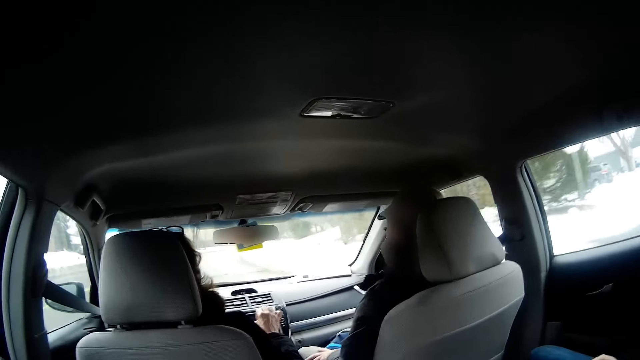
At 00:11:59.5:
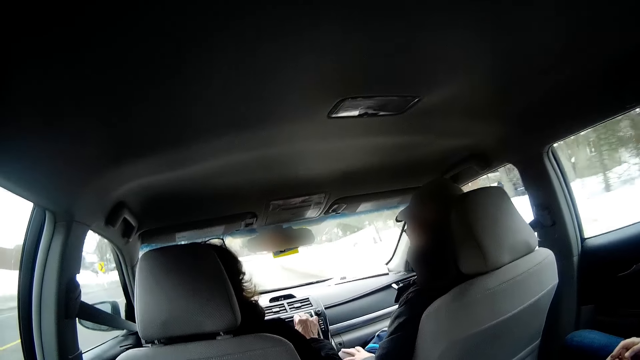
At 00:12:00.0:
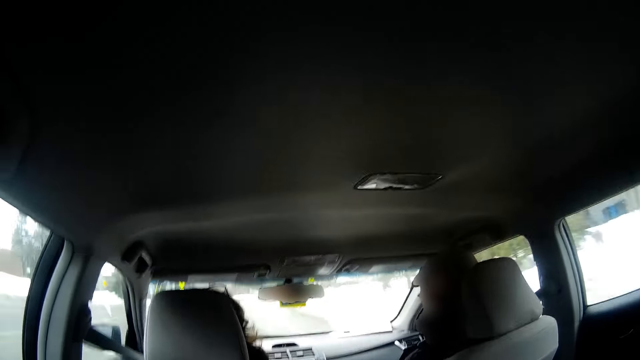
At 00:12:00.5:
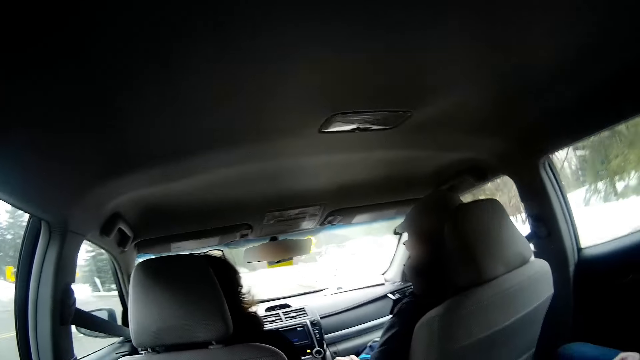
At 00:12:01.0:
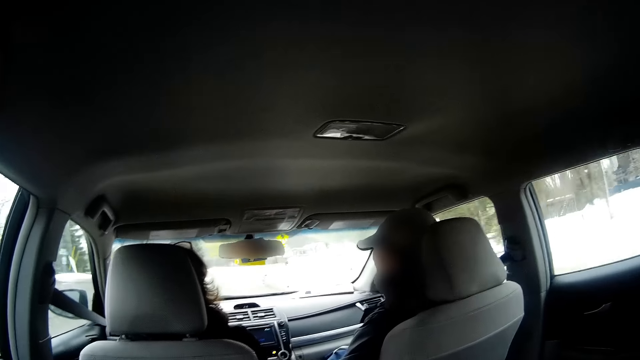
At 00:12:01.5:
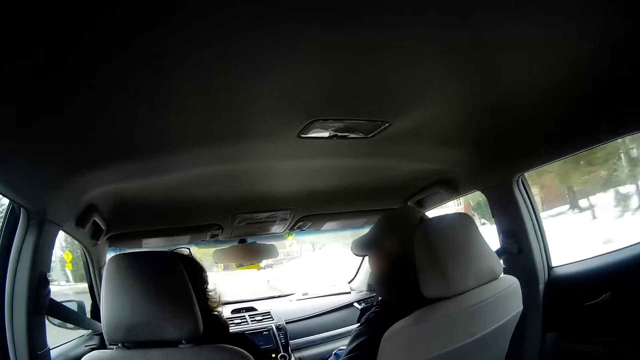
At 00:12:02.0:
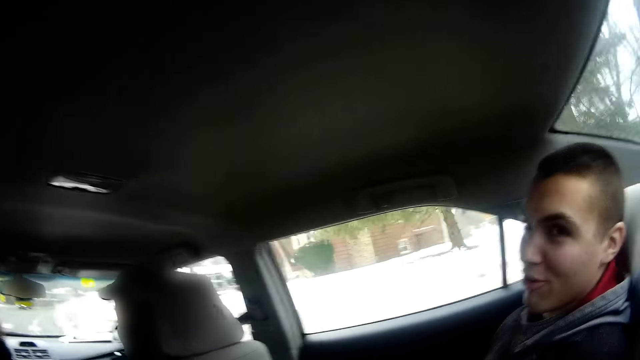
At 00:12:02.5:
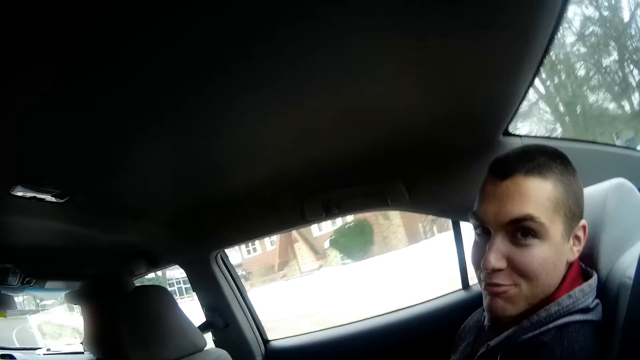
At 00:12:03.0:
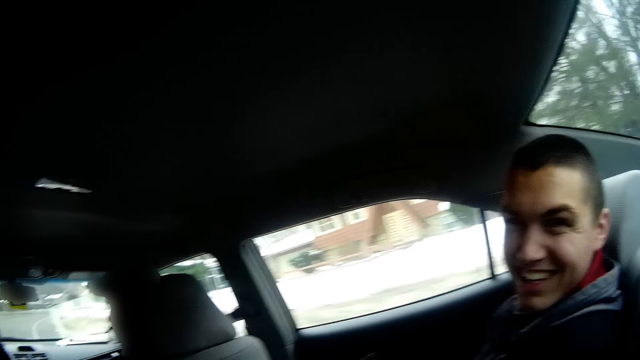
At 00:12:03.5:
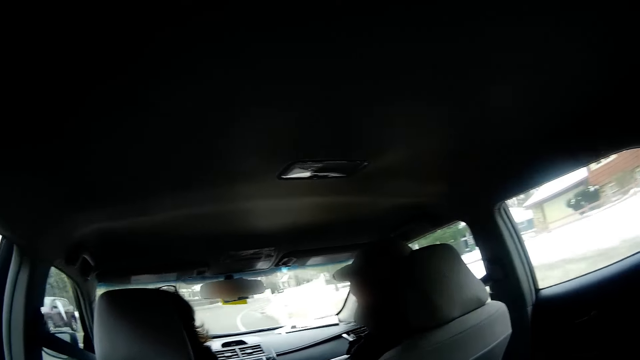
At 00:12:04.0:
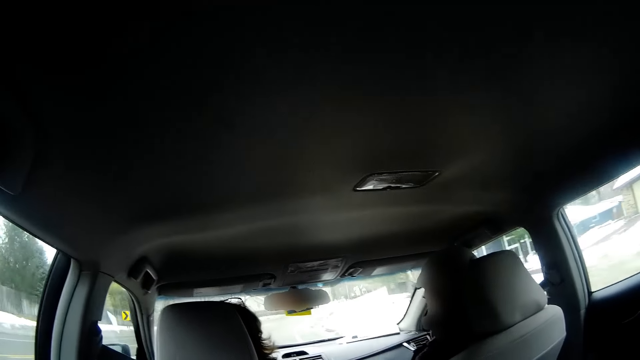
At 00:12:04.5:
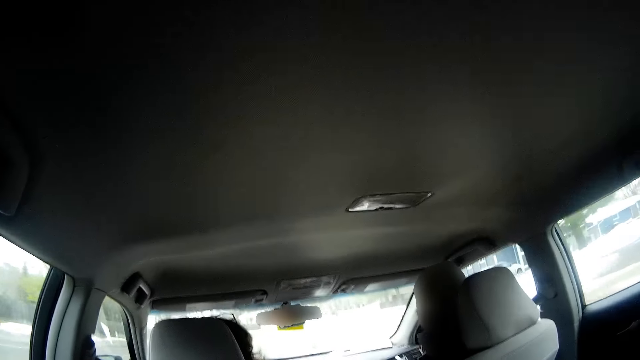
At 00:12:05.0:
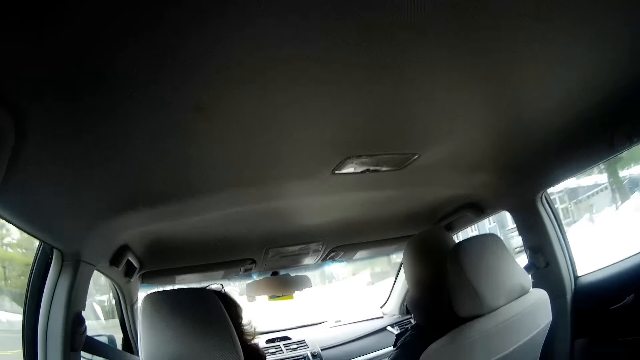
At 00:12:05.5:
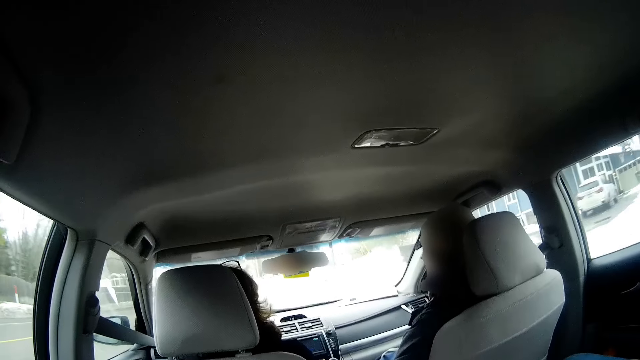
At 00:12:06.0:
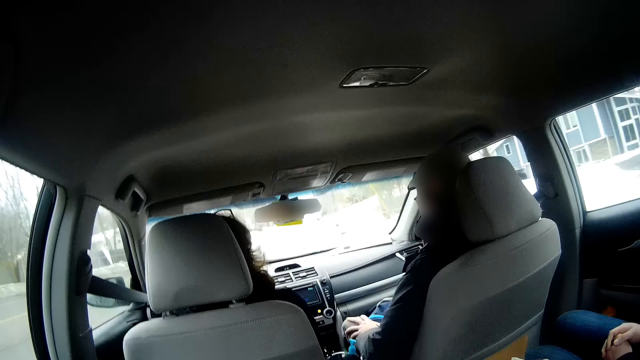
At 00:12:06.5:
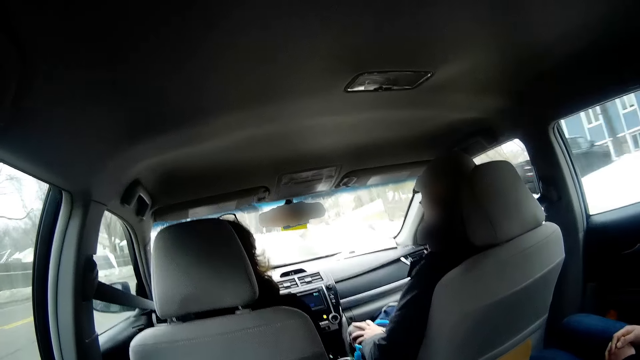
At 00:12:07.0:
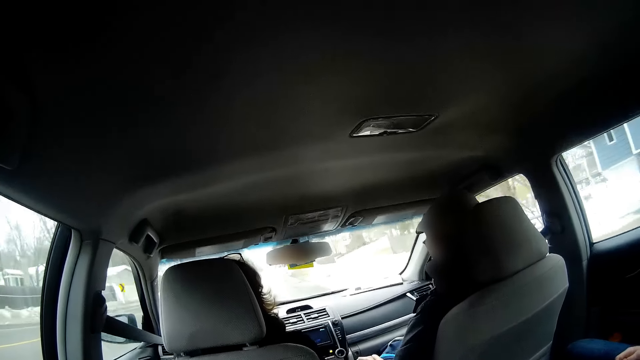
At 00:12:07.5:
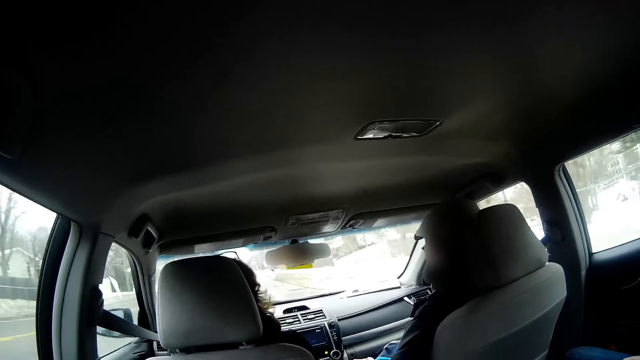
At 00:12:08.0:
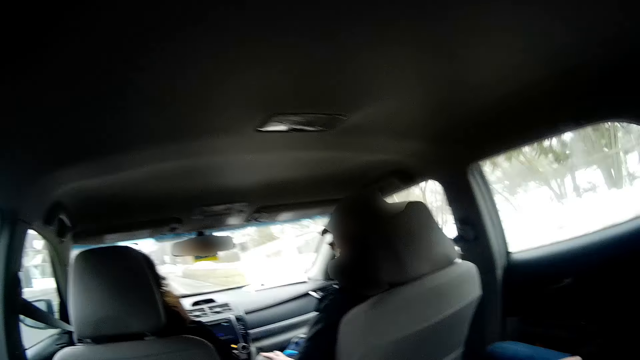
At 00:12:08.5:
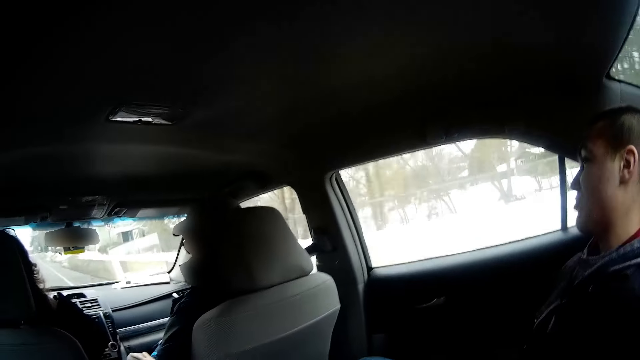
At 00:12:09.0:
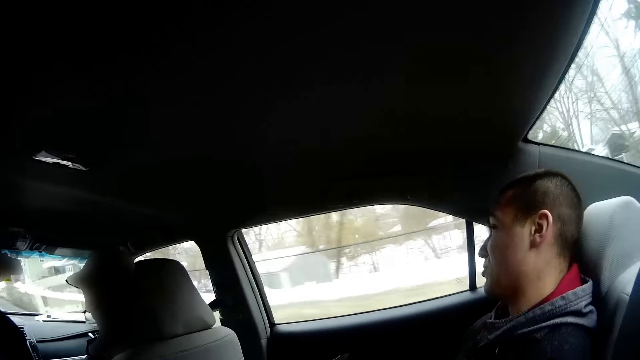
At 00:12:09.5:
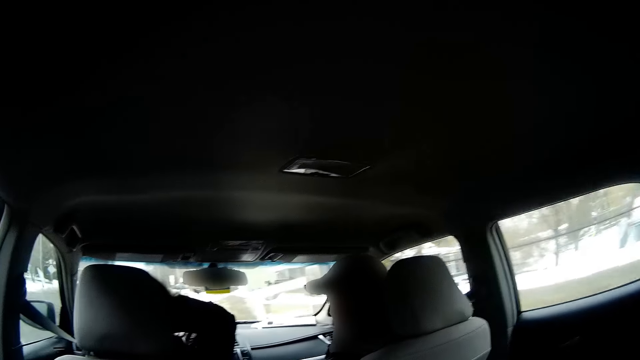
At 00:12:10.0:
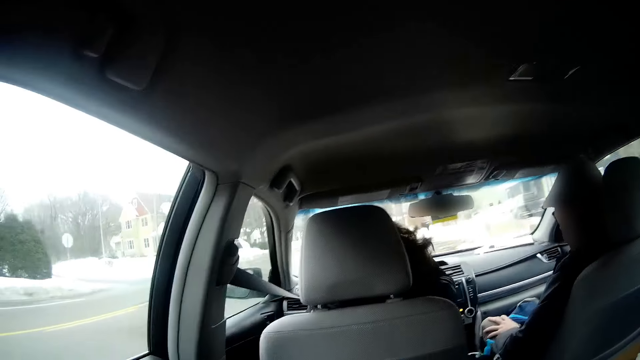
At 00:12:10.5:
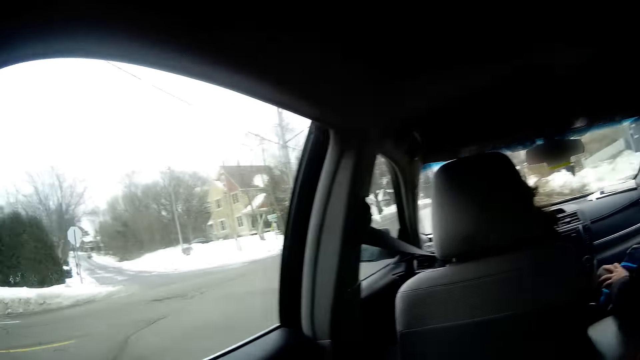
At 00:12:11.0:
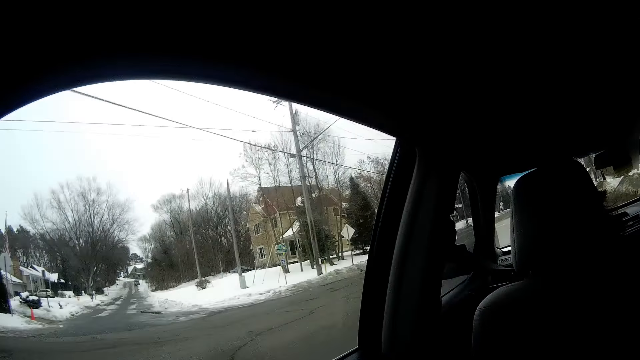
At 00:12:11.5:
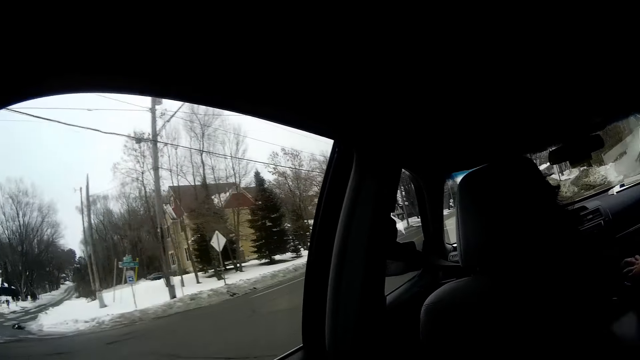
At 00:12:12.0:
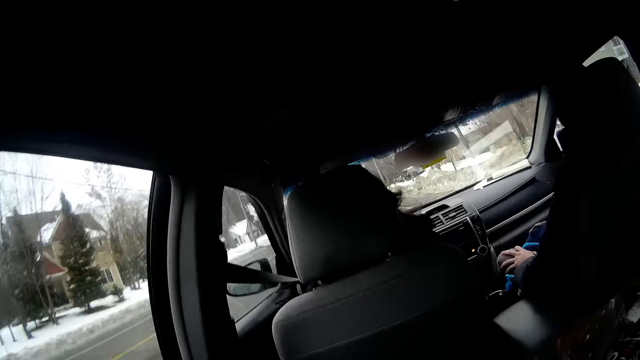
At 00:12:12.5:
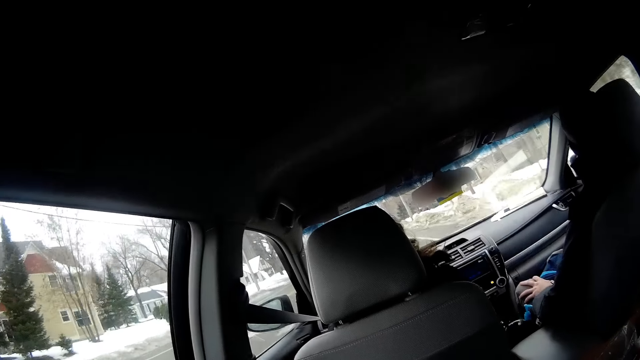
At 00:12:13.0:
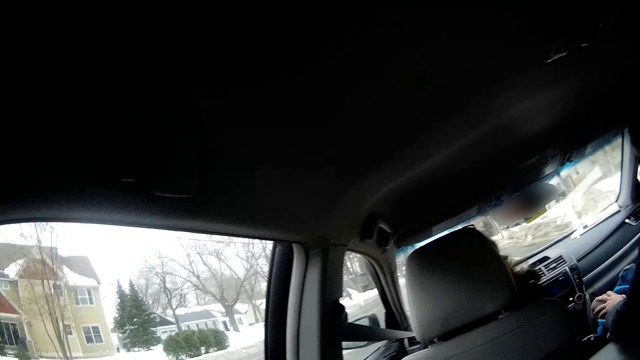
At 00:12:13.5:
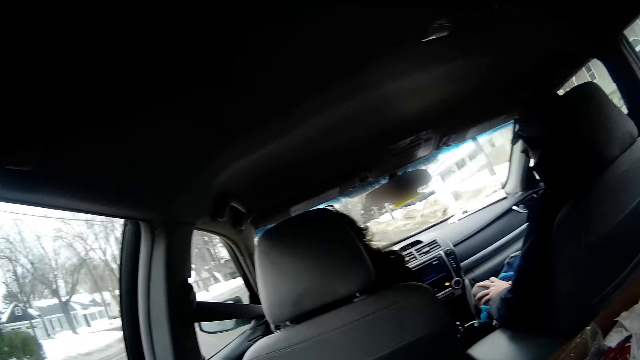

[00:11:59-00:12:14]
A man drives the car. The camera wearer turns around and interacts with another man. The other man looks at the camera wearer. The camera wearer turns around. The first man drives the car. The camera wearer turns around and turns to the side.

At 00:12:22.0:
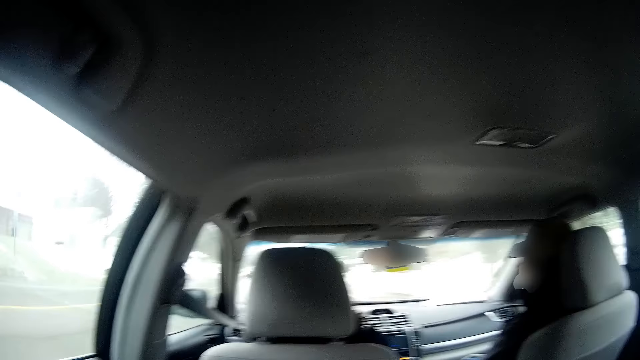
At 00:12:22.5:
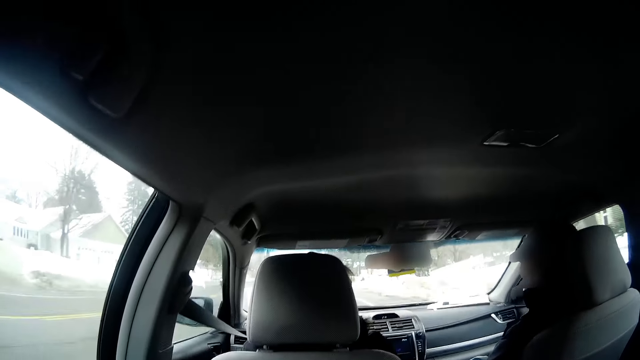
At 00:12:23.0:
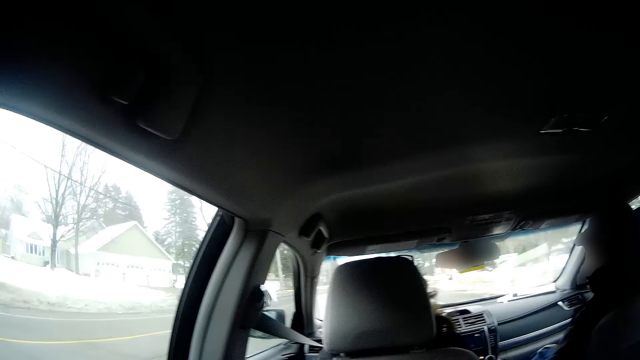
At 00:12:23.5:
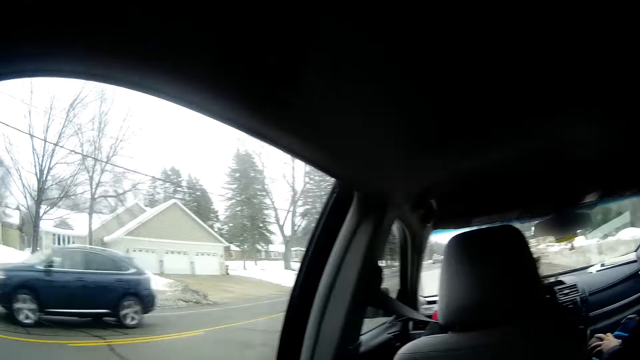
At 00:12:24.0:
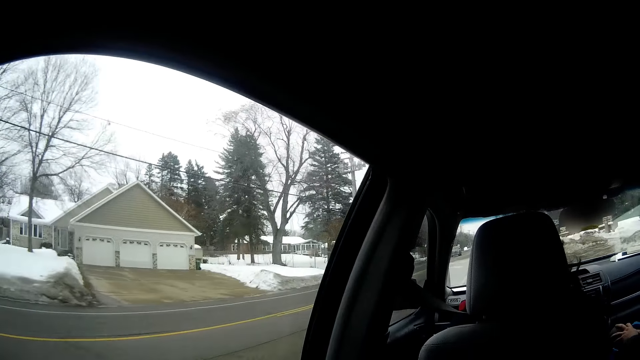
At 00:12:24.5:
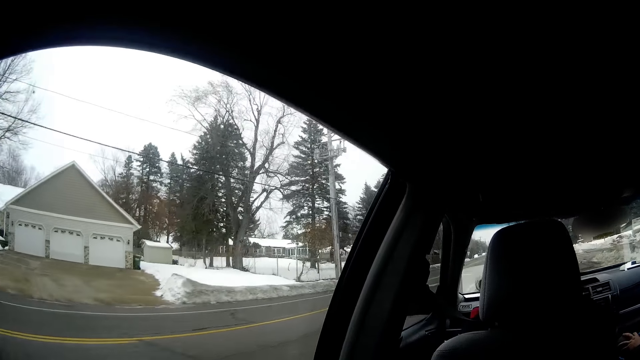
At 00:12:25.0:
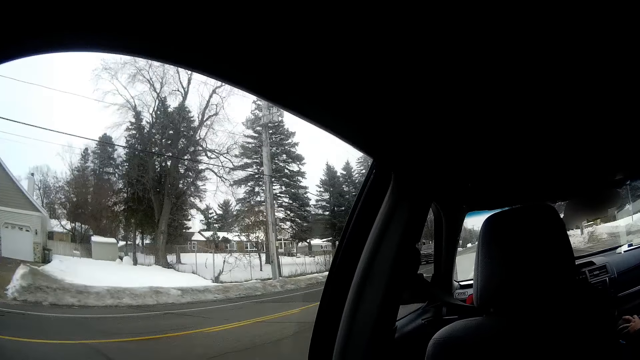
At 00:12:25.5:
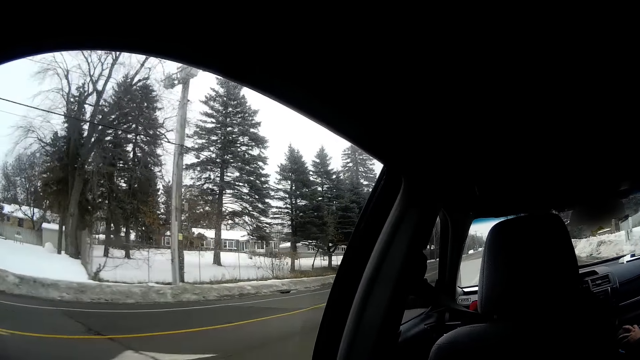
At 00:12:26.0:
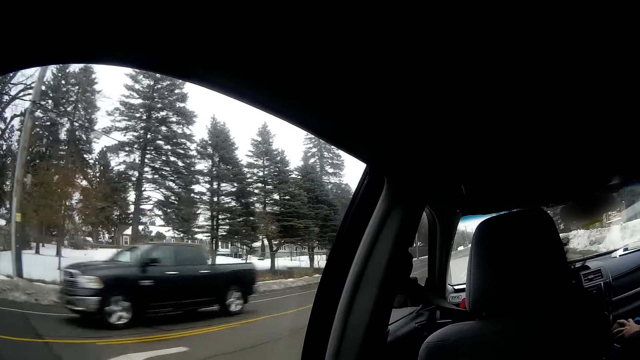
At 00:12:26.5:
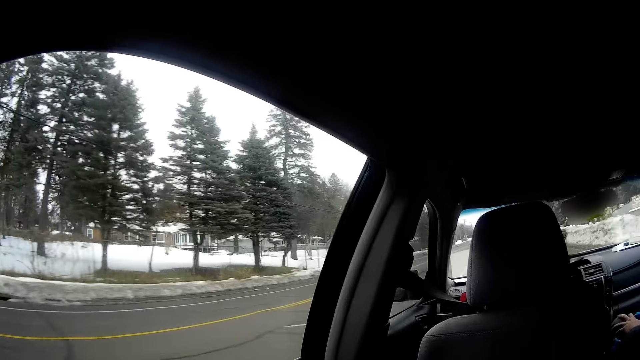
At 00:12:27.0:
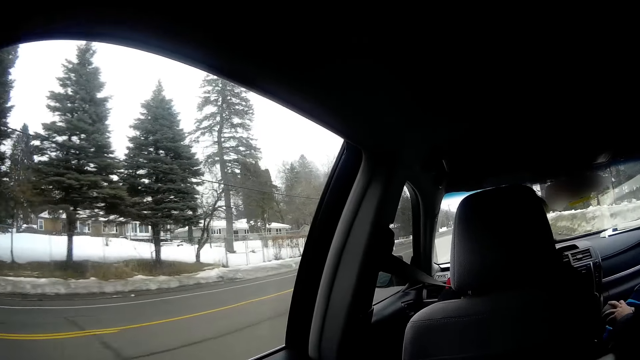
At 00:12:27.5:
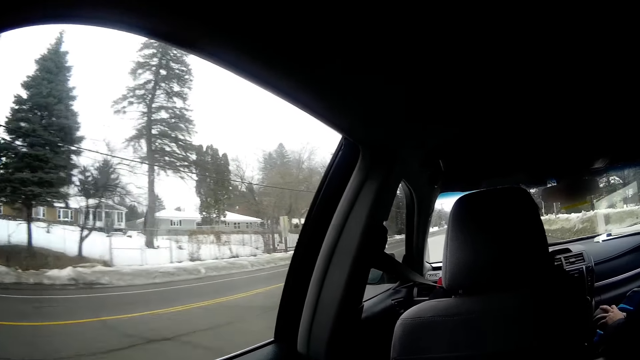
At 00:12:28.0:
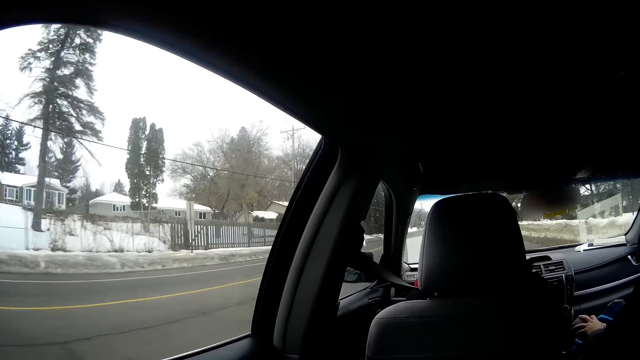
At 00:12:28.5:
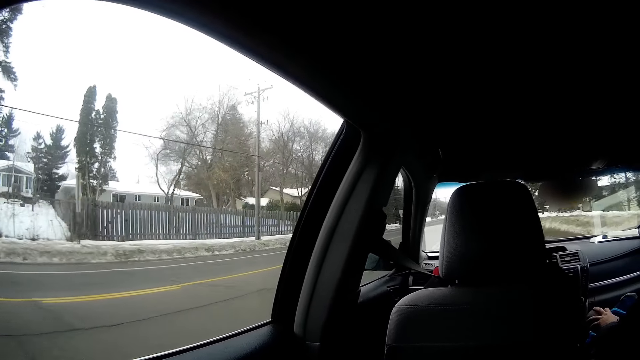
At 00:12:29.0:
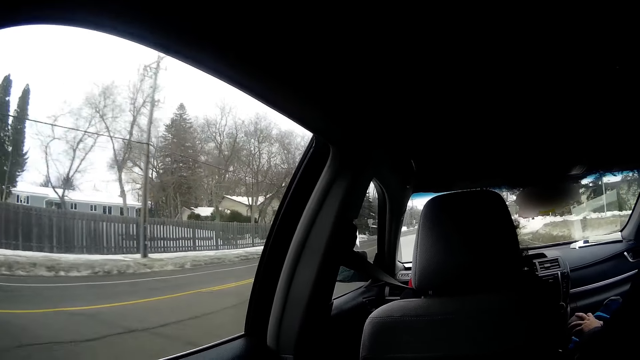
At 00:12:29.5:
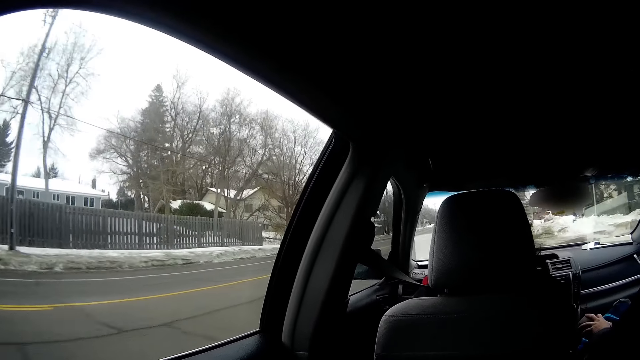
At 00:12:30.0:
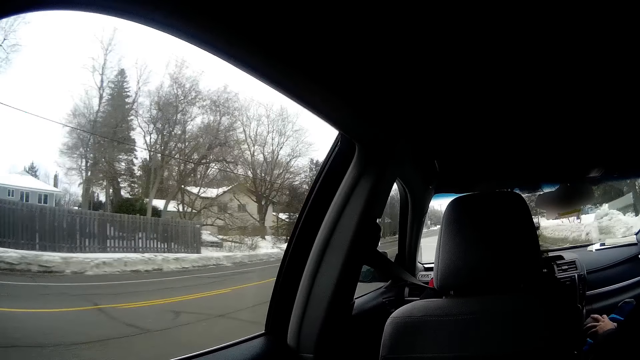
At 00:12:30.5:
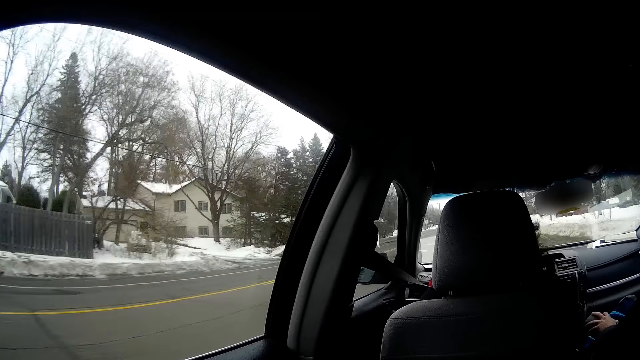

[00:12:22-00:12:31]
A man drives the car.
